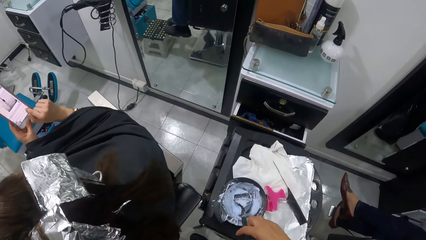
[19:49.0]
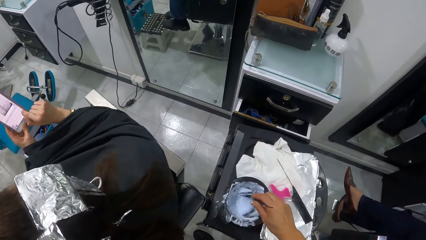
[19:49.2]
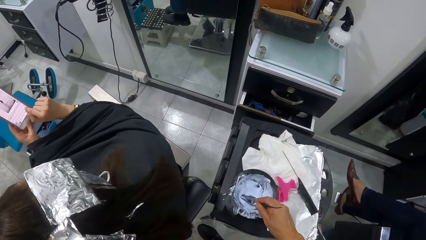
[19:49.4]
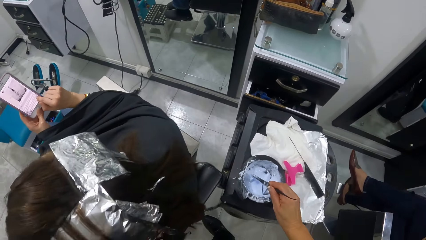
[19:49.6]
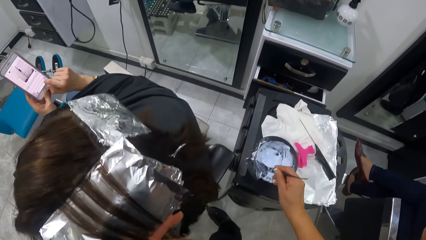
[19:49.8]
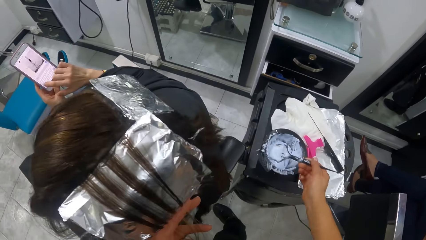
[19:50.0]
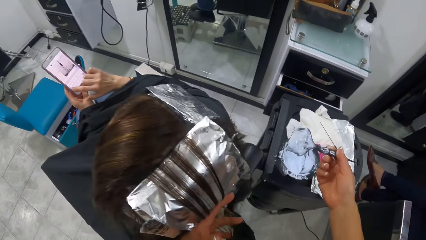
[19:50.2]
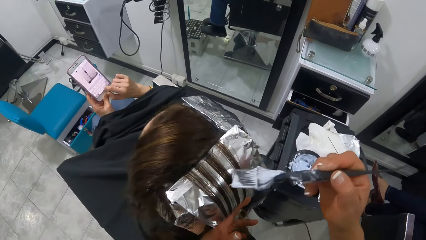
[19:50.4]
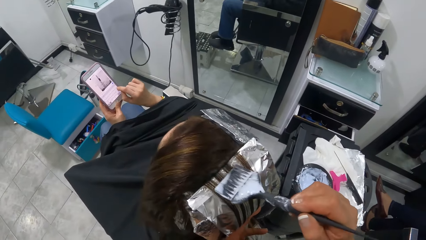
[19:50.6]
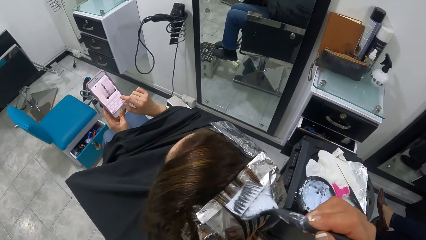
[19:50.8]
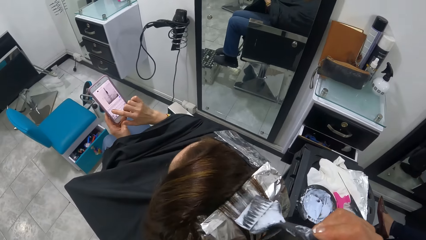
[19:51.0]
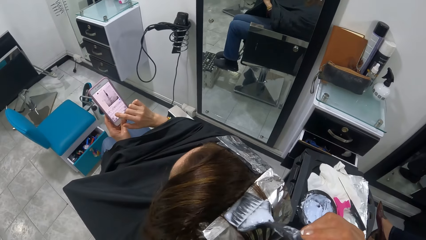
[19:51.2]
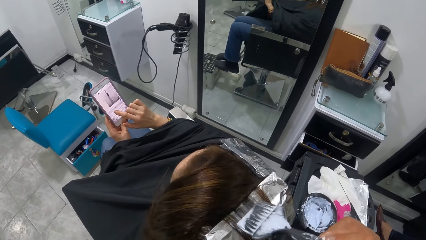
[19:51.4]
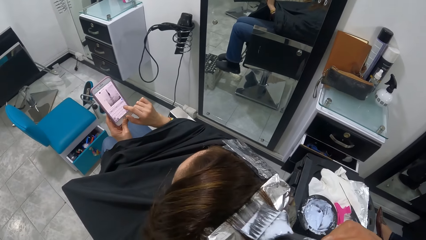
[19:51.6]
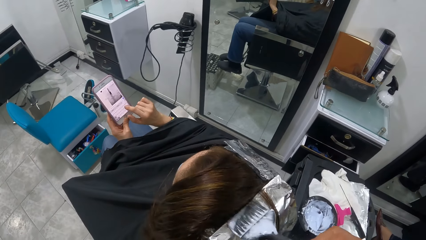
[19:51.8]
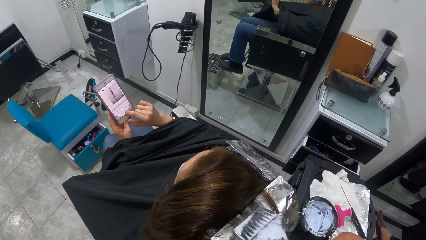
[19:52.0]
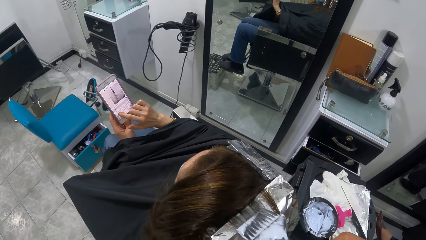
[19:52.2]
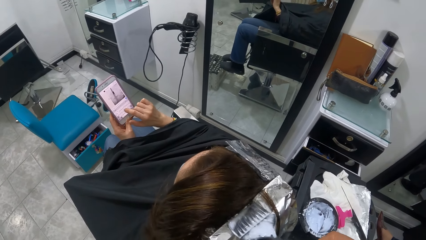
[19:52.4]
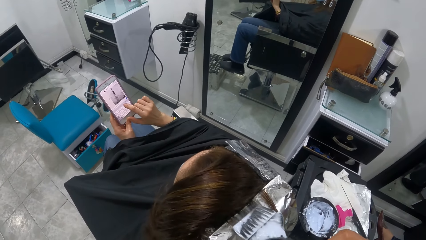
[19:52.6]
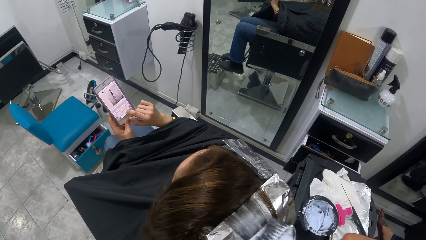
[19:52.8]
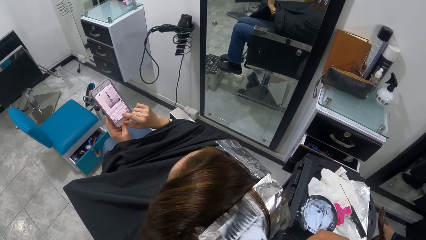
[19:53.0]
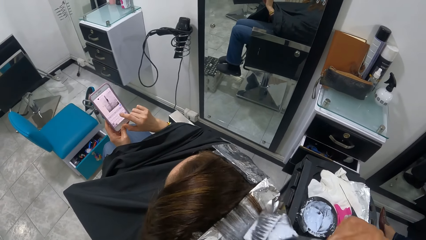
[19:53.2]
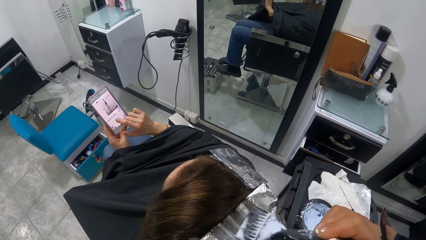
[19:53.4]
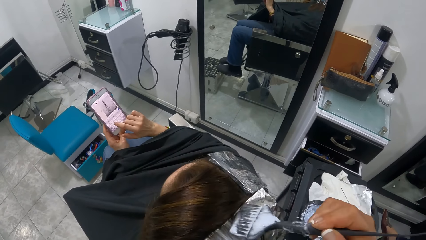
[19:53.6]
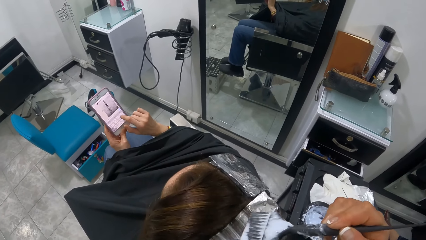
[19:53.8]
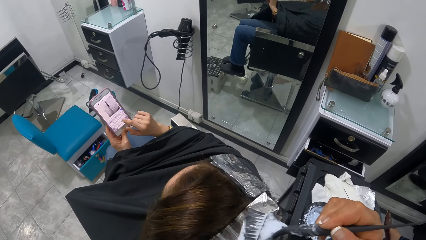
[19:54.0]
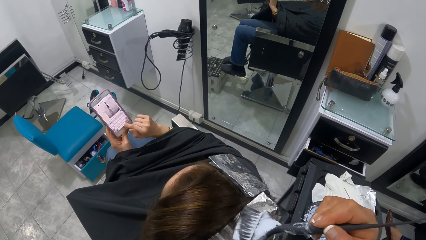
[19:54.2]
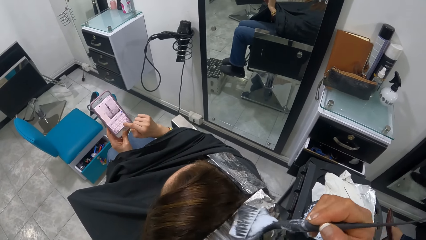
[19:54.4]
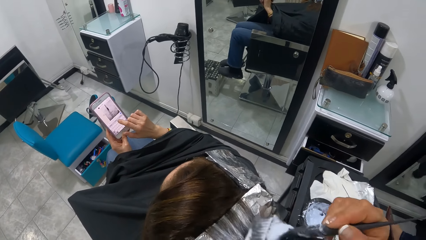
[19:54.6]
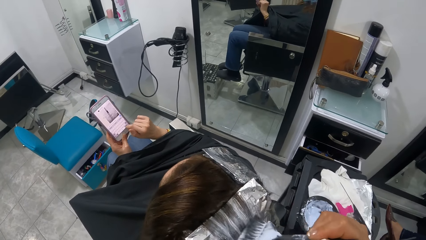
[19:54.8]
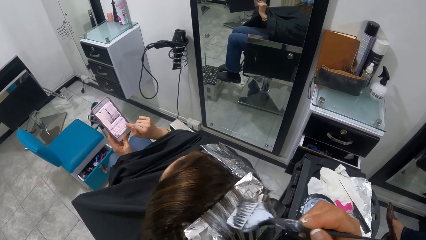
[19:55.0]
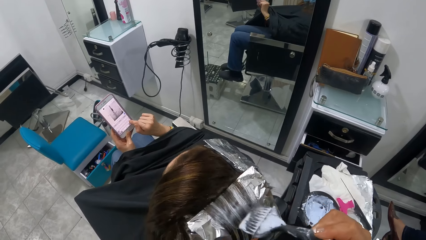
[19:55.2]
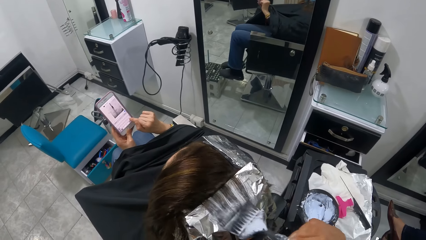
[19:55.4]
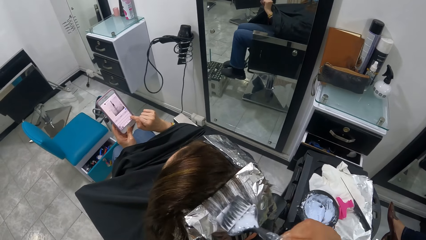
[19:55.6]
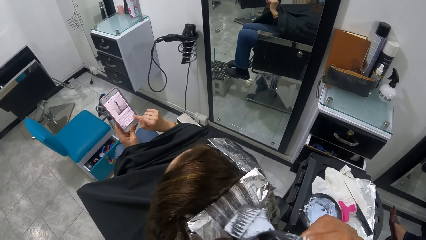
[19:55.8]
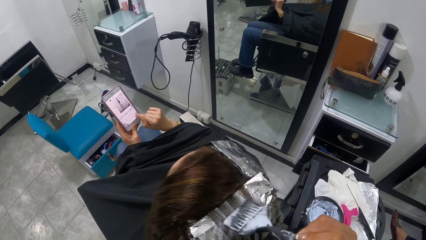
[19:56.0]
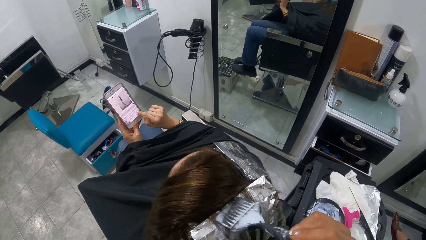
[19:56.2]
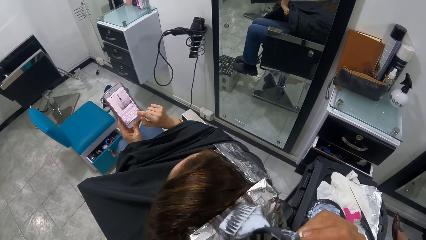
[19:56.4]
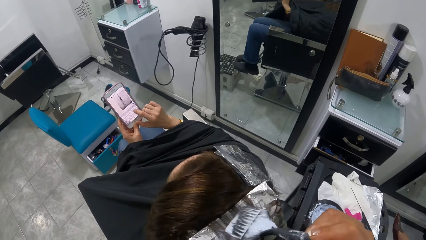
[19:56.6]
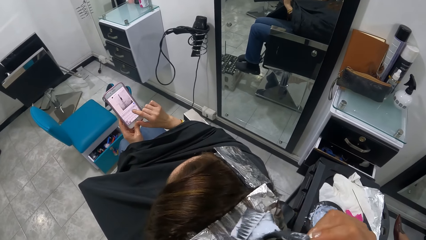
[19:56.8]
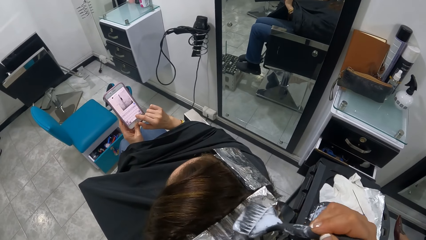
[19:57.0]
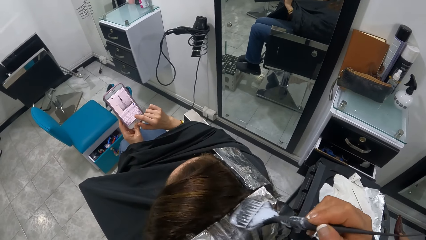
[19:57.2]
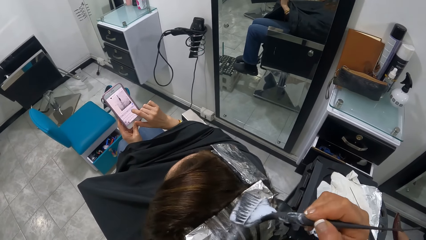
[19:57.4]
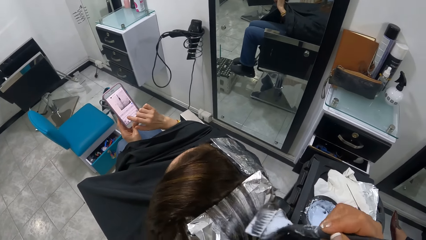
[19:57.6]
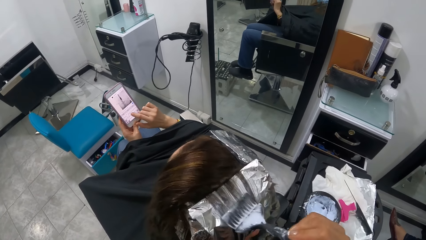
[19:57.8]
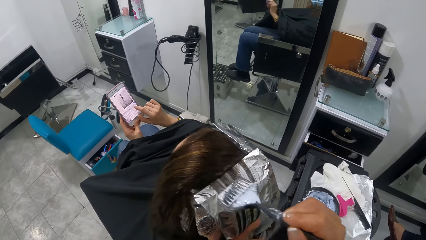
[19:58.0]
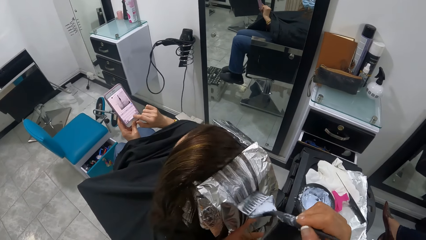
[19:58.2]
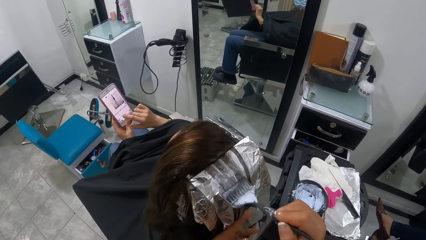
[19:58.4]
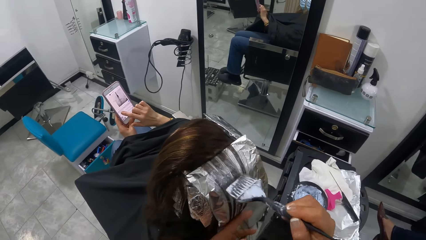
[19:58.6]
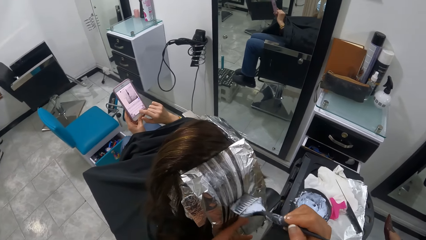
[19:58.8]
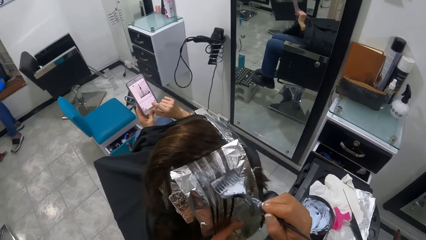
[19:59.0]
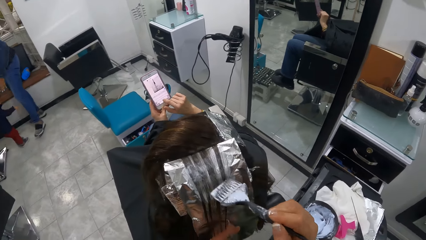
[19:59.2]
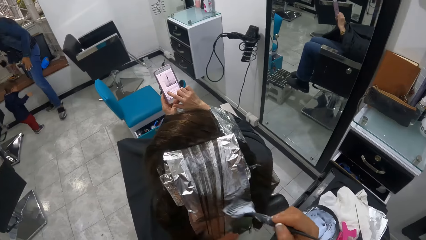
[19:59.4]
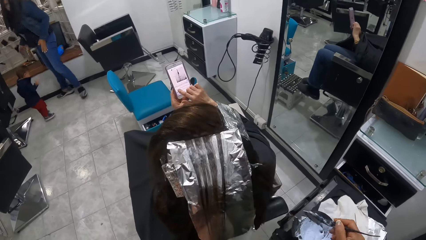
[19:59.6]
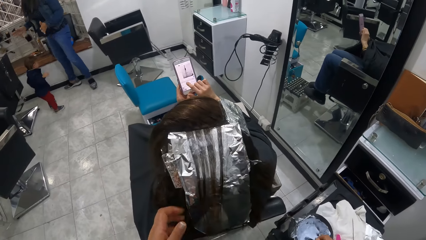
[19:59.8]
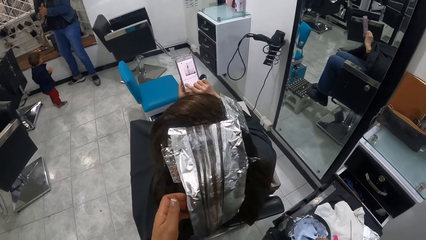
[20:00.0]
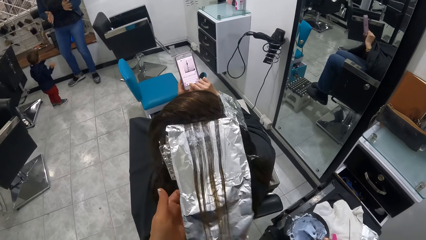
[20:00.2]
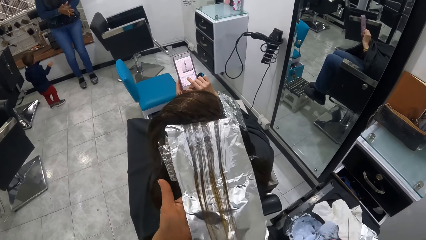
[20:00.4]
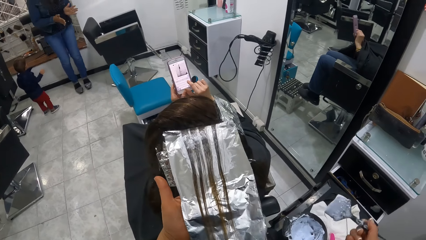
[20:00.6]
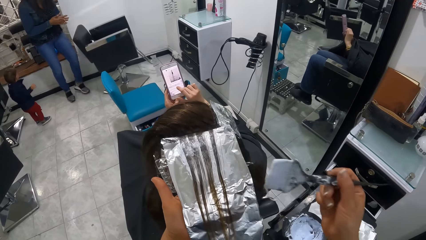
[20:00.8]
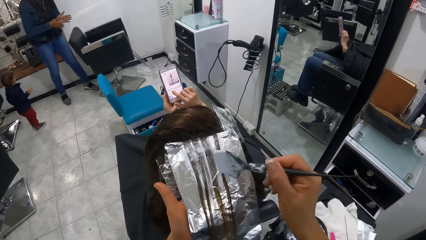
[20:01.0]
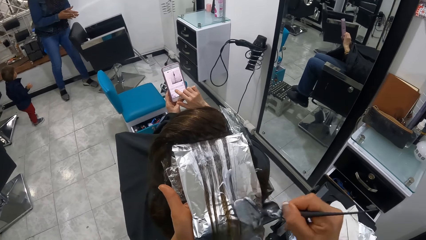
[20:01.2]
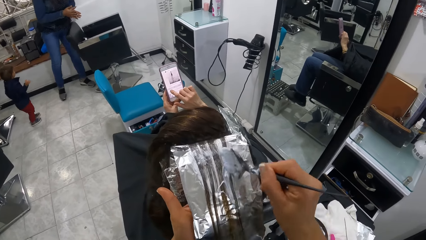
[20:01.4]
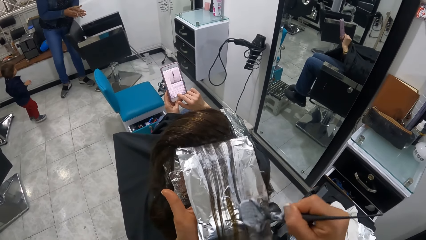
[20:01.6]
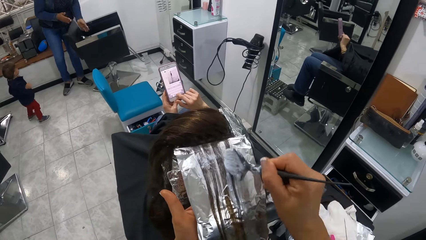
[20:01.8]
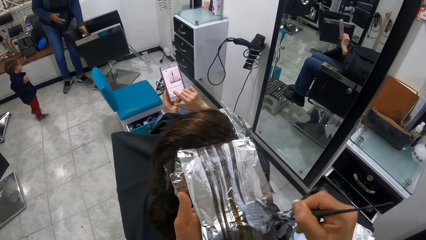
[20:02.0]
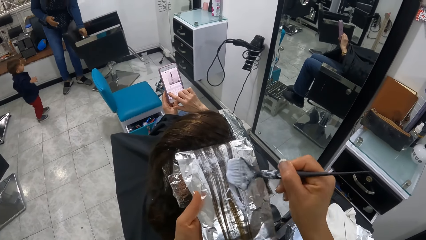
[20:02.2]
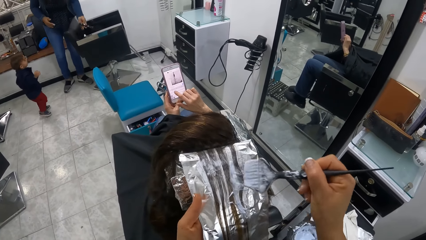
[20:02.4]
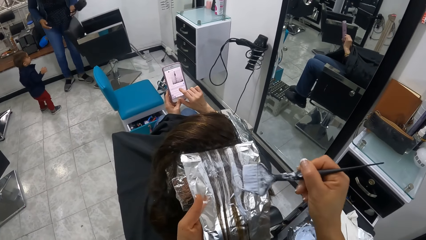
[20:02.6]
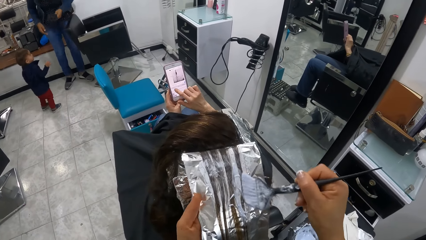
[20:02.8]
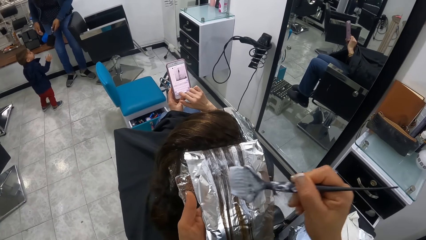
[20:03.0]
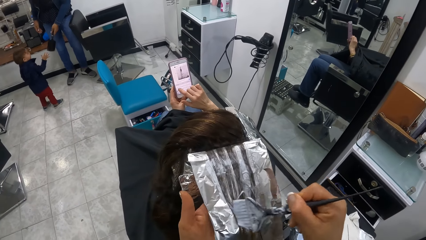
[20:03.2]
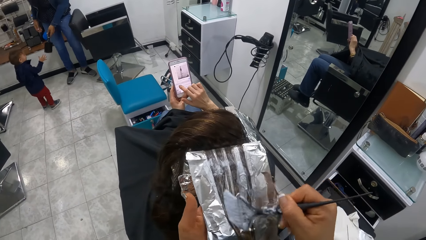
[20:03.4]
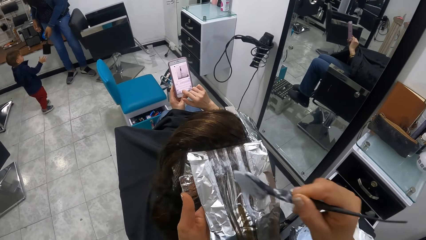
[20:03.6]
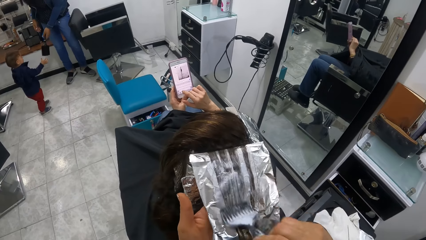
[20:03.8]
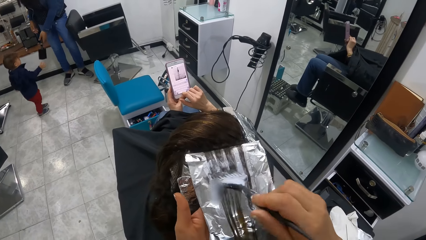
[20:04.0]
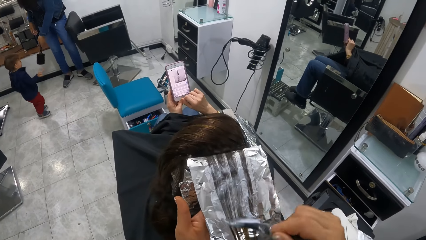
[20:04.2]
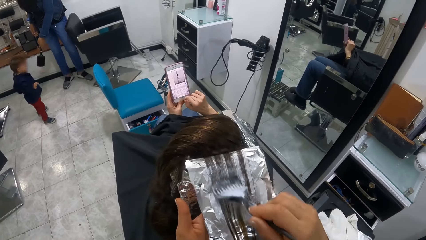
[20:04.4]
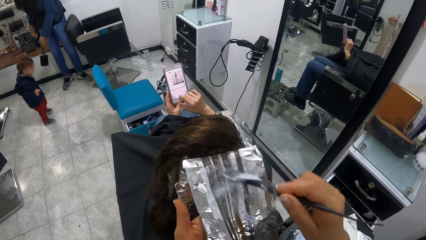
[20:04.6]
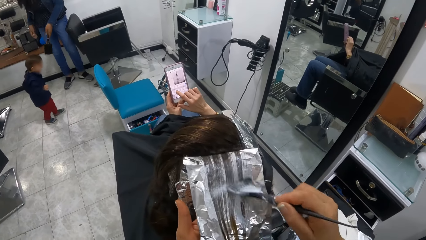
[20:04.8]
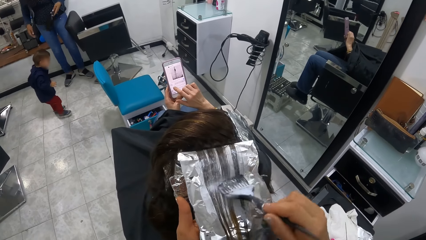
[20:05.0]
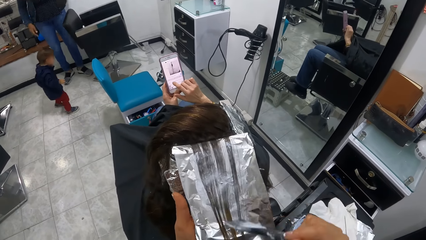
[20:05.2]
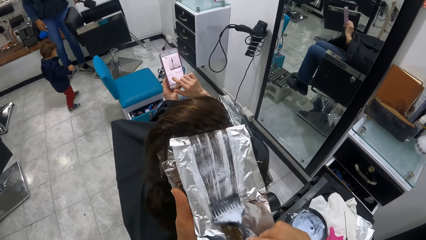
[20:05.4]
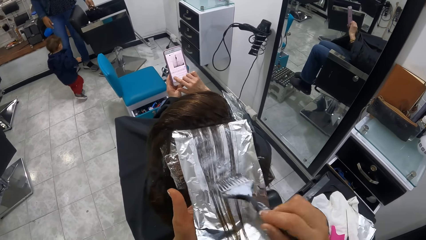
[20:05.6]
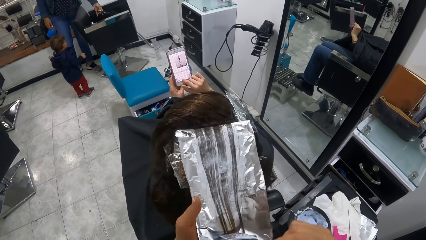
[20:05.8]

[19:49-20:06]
The camera wearer drops the comb on the cabinet with her right hand. She picks up the tint brush. She mixes the cream in the cup with the brush or comb in her right hand. She removes the comb from the cup with her right hand. She plasters the cream on the woman's hair with her right hand. She dips the comb in the cup with her right hand. She plasters the cream on the woman's hair with her right hand. Another woman picks up a brush from the chair with her left hand. She holds the brush with her left hand.
